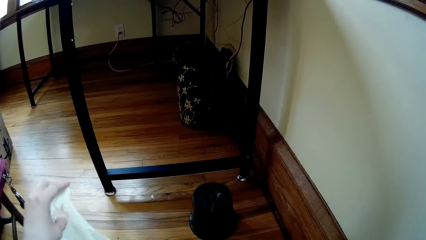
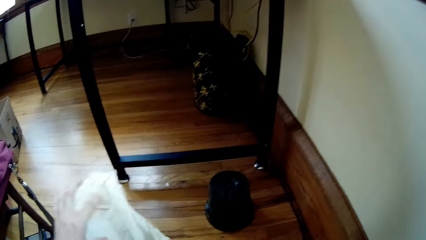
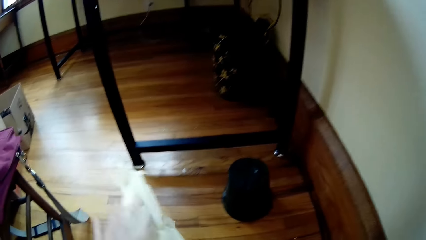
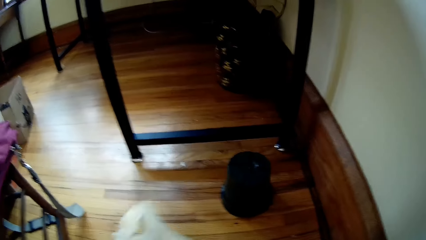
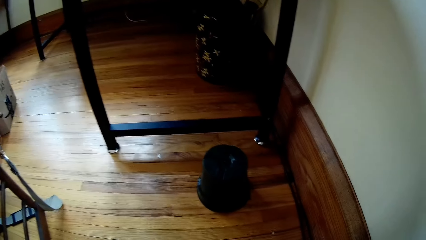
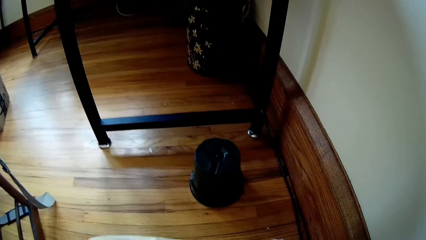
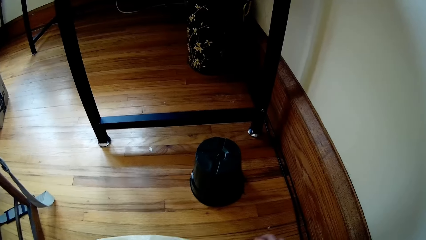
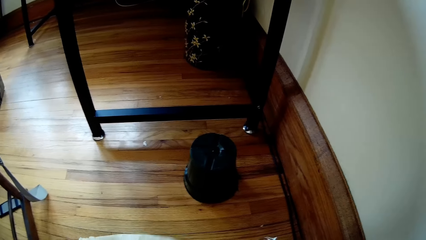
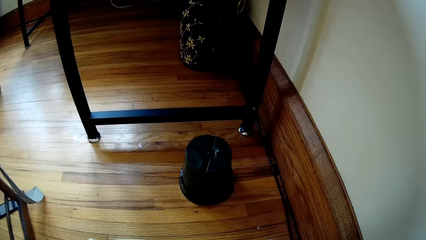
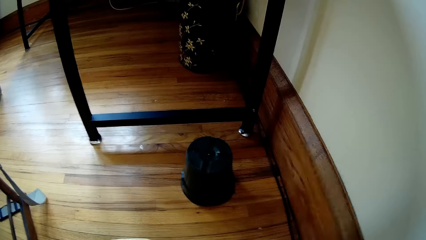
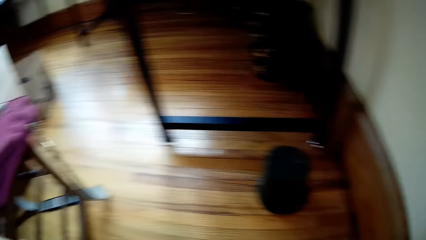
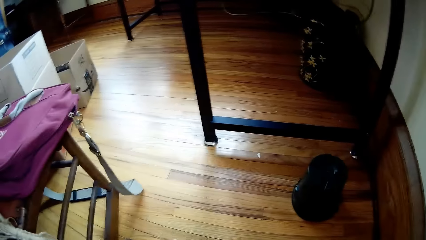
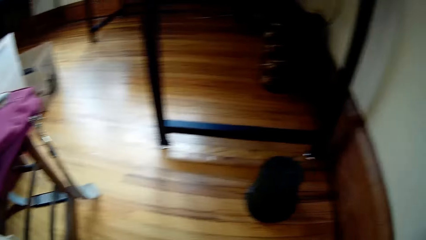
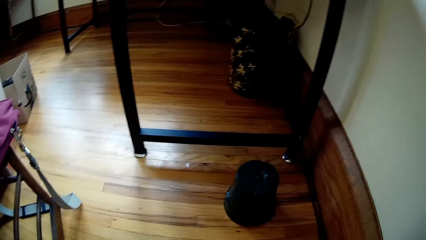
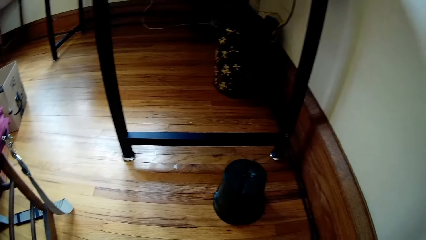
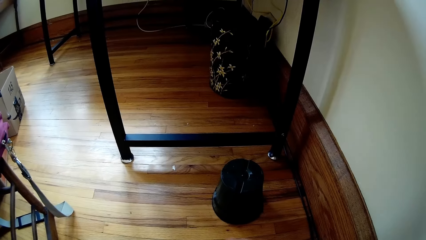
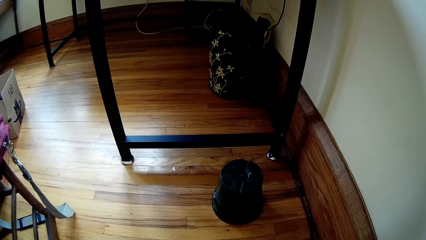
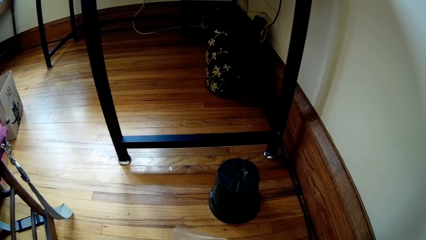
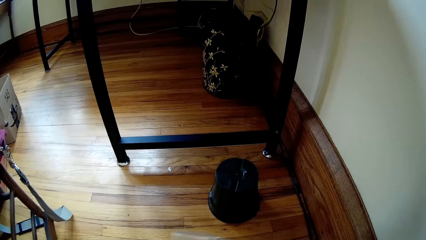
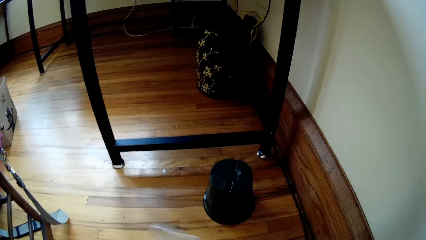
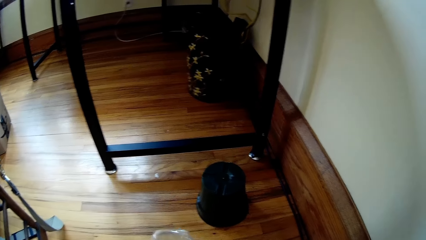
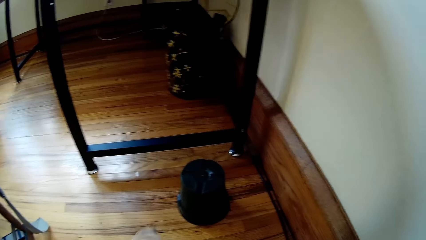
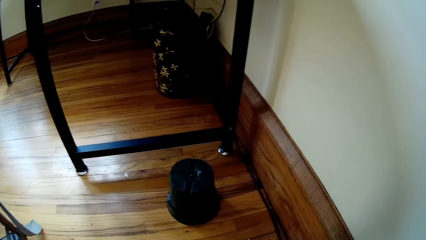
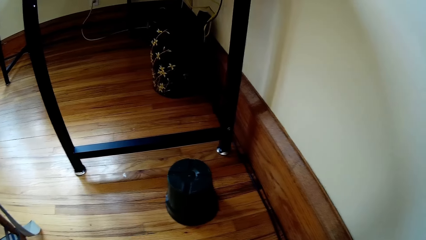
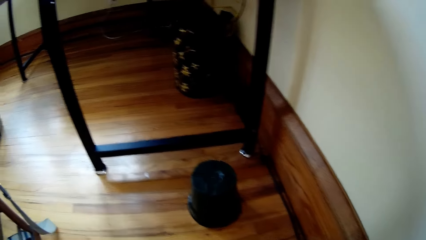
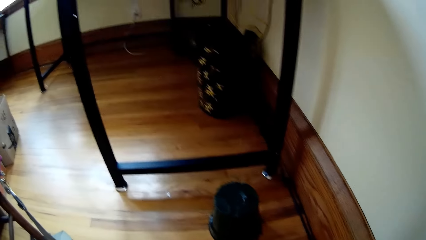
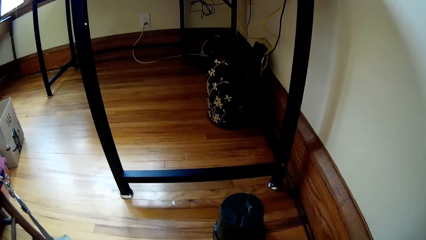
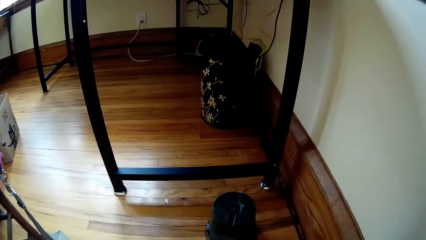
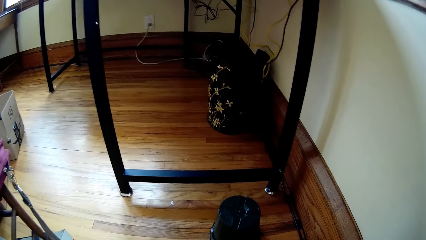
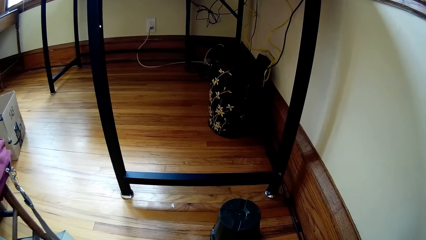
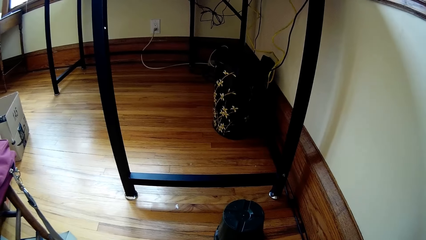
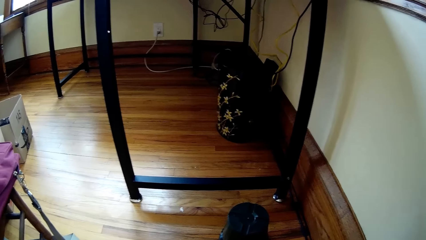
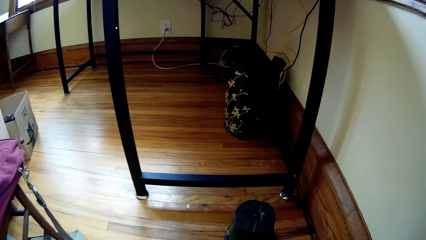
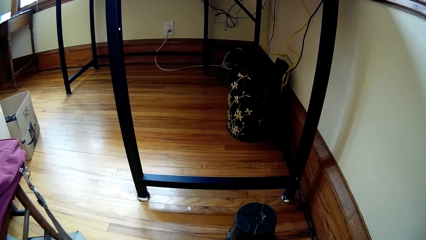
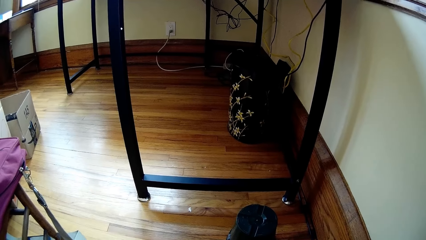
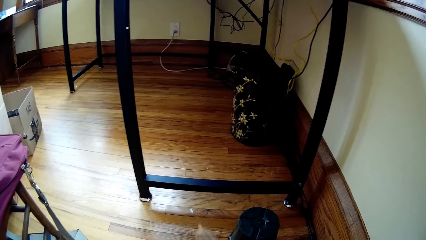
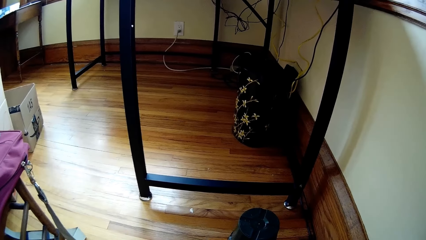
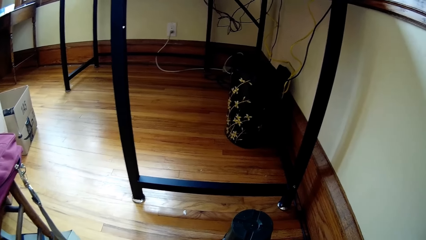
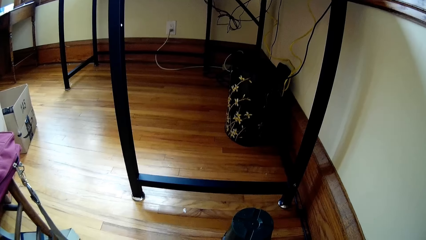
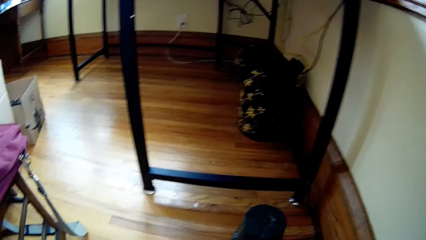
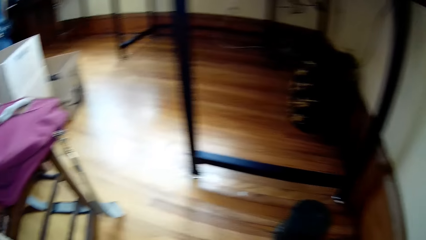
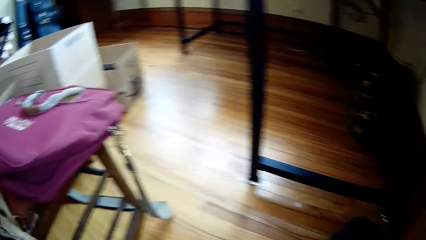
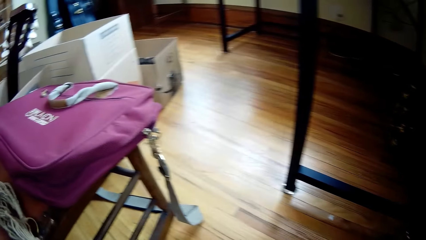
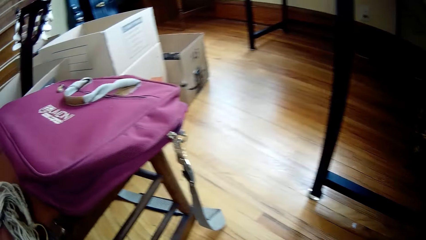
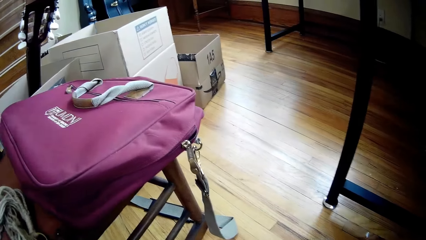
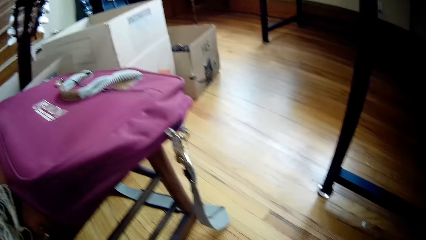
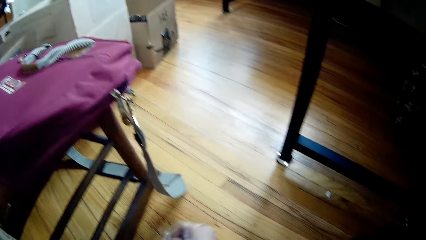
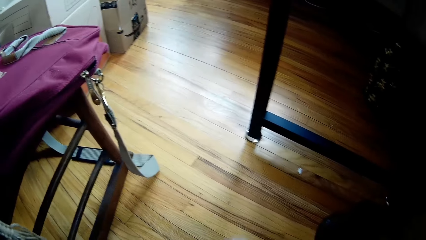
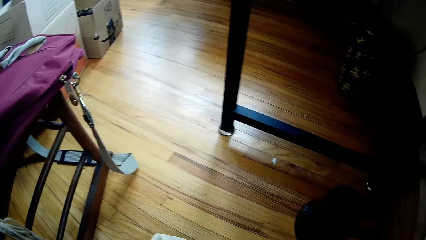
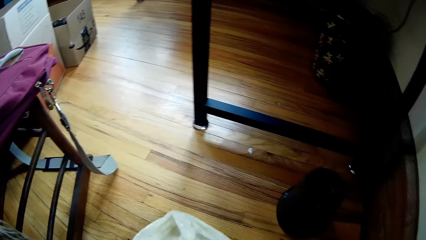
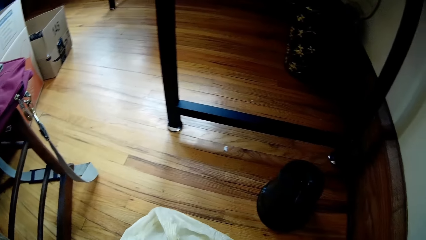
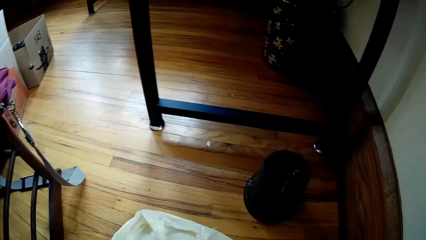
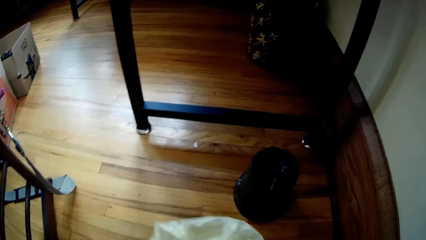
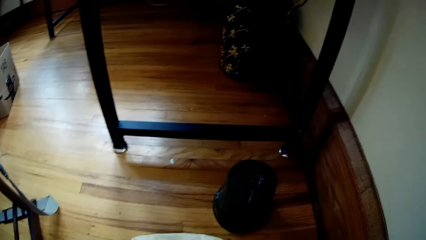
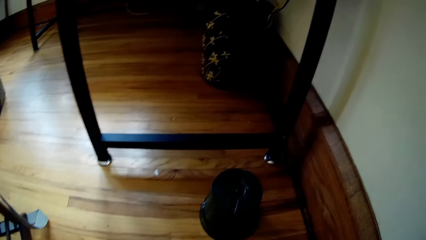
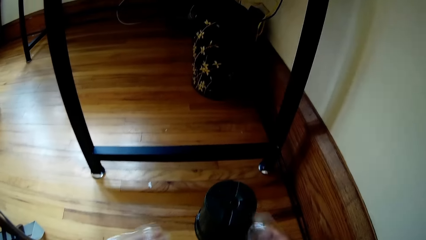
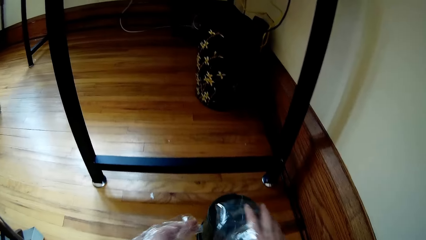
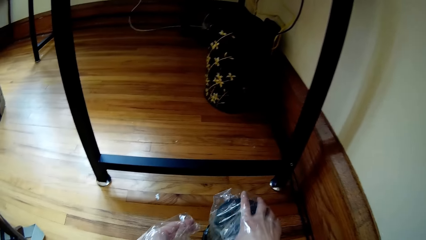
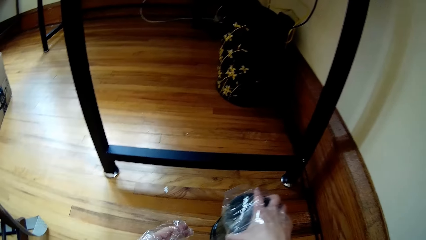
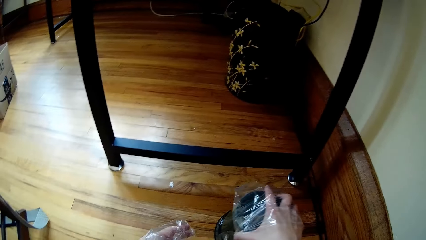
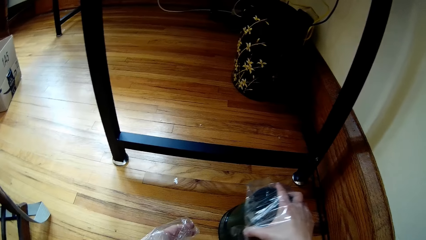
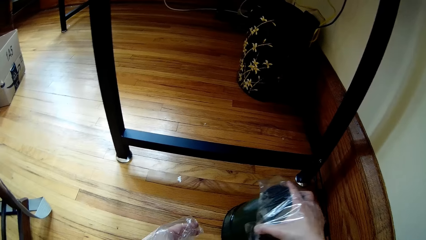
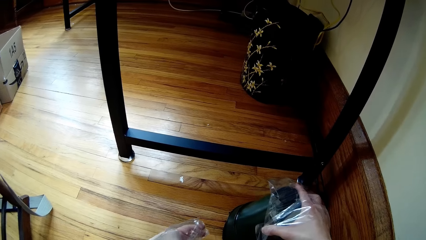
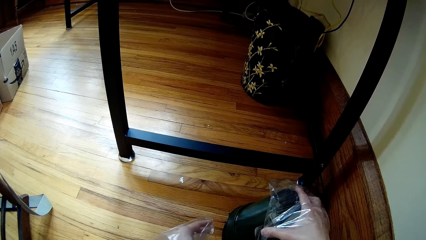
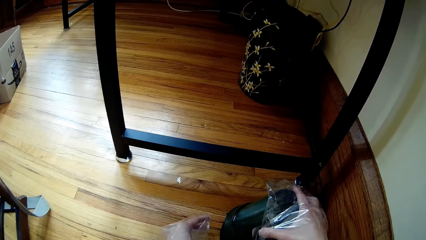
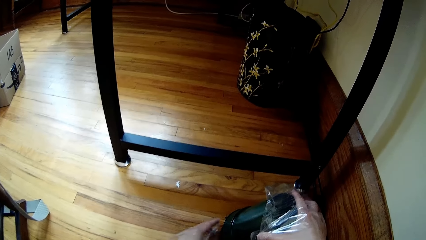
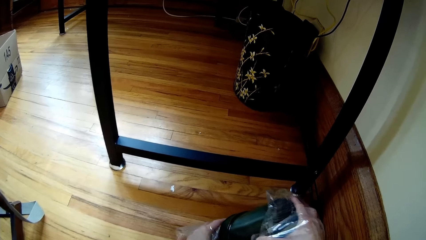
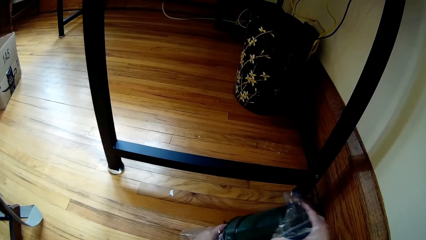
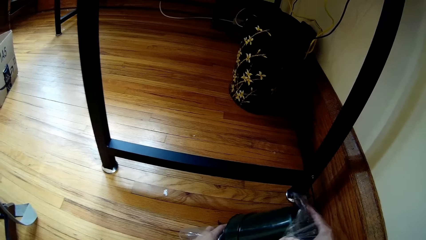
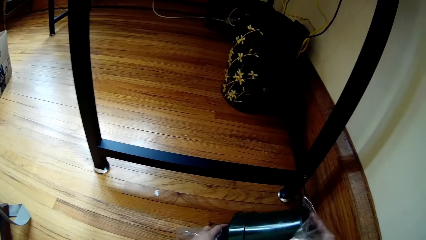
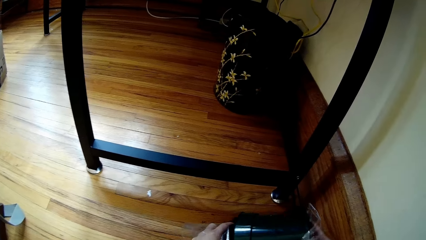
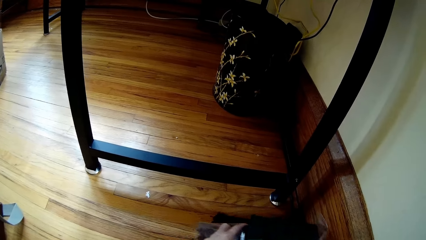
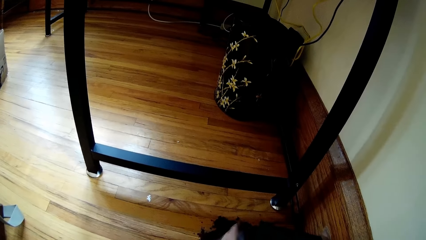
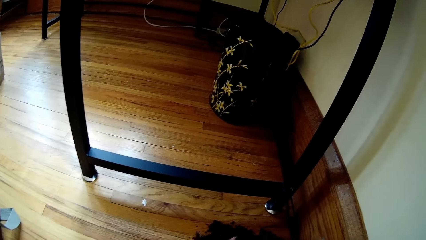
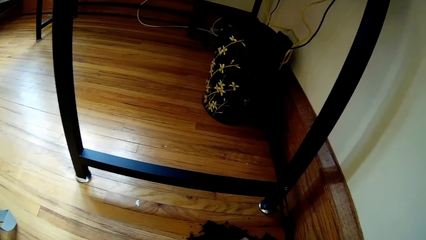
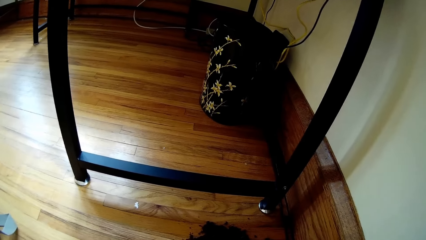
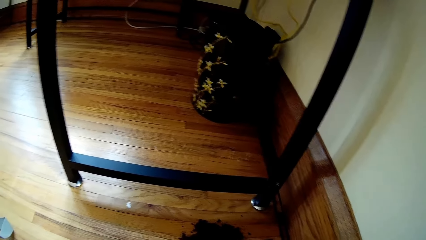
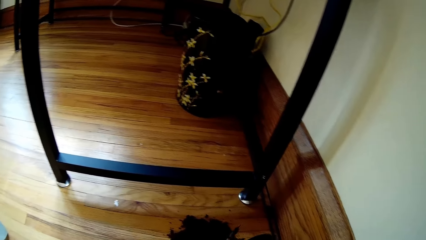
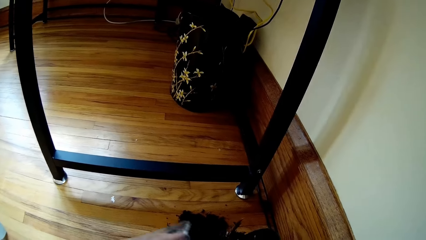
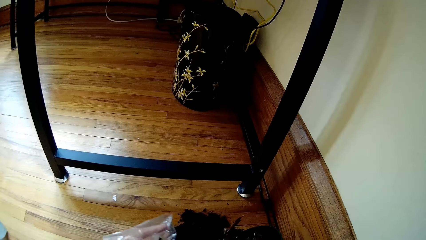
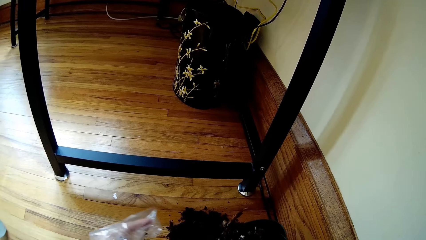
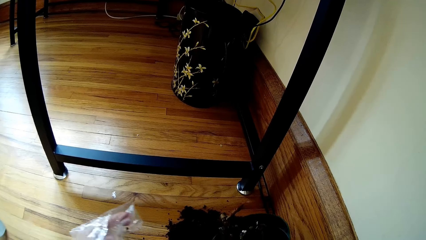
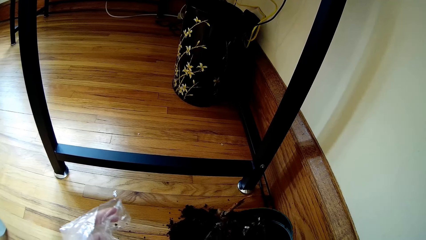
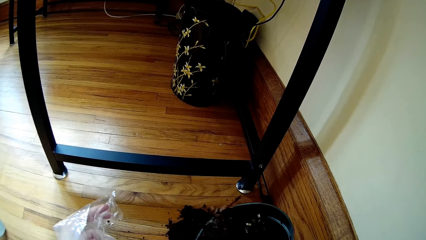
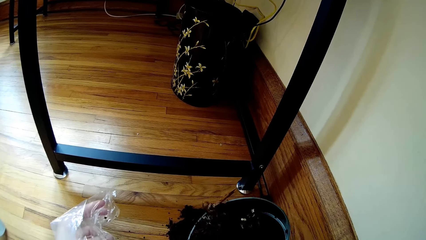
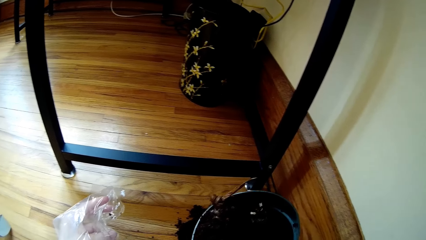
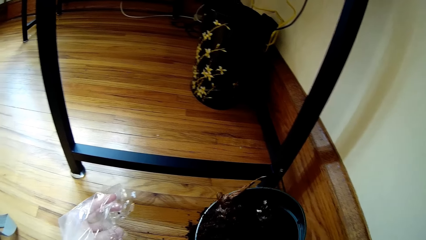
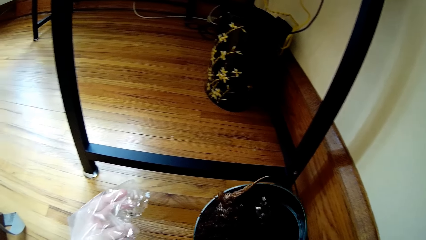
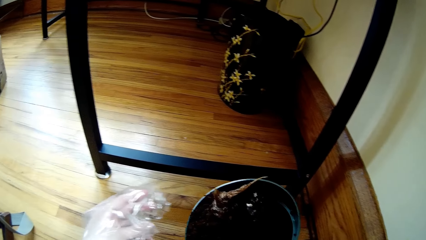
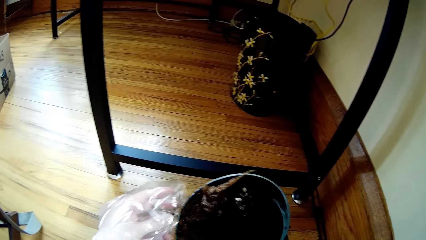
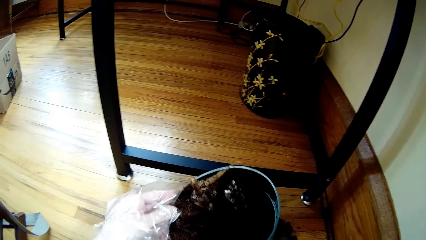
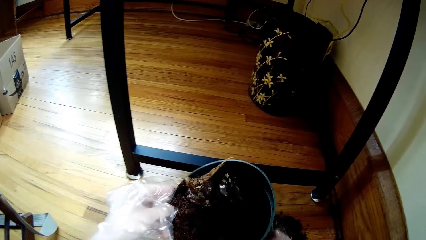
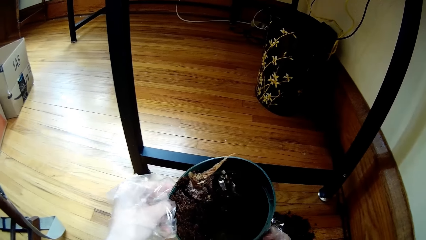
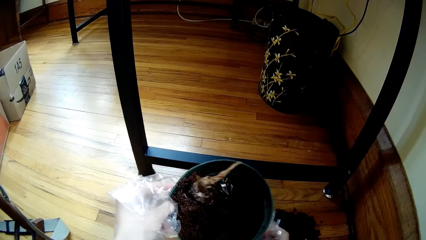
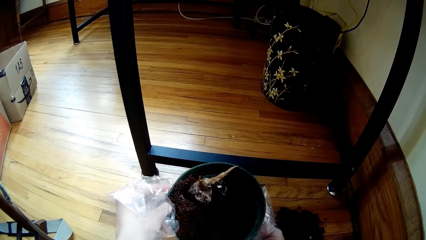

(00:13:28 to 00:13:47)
The camera wearer lifts the paper. They move the paper down. They look around. They touch the paper. They fold the paper. They turn a soil-filled flower pot on the floor with both hands. They lift hands up. They lift up the bin. They turn the bin. They lift up the bin.
